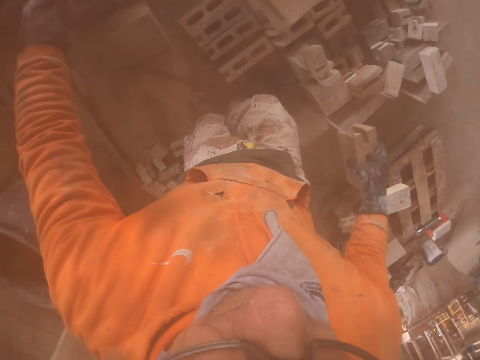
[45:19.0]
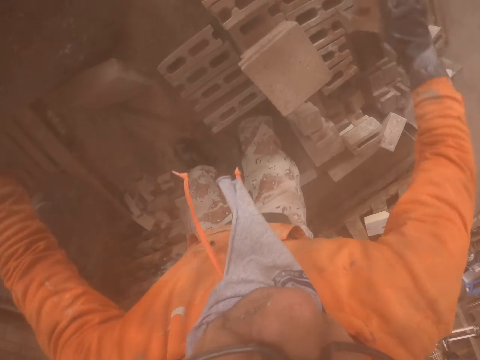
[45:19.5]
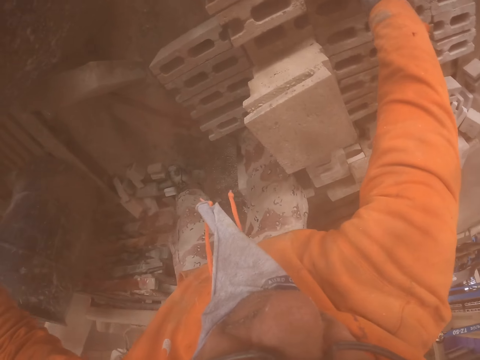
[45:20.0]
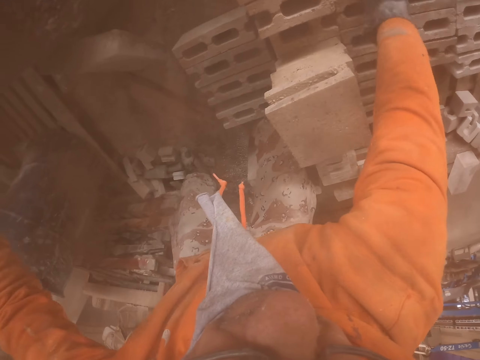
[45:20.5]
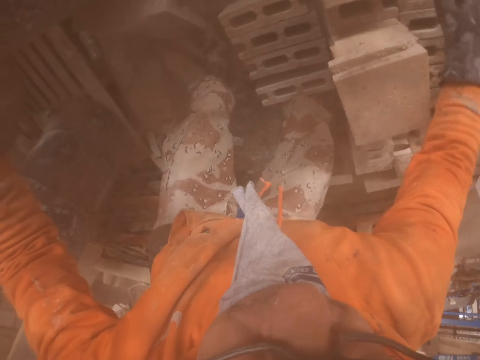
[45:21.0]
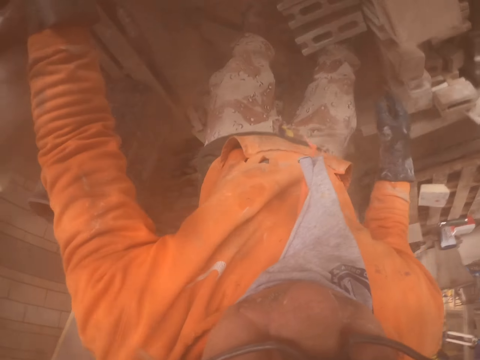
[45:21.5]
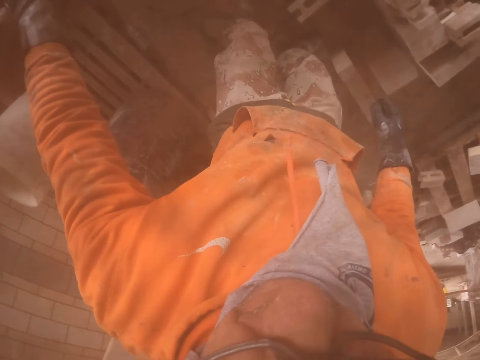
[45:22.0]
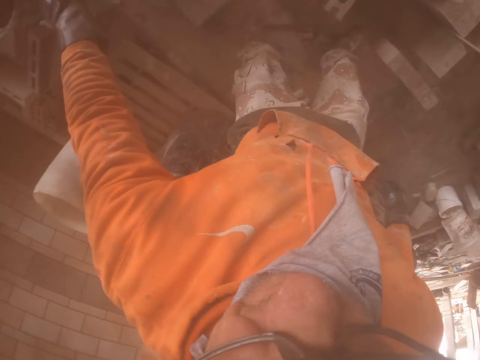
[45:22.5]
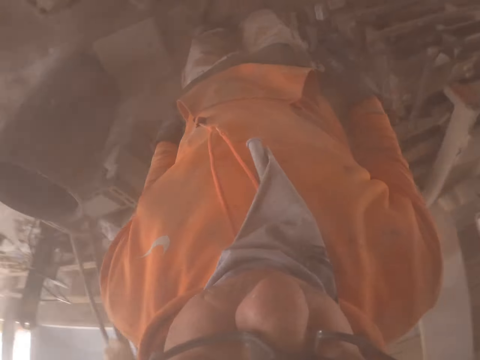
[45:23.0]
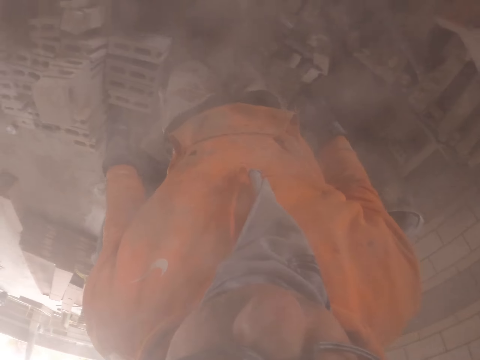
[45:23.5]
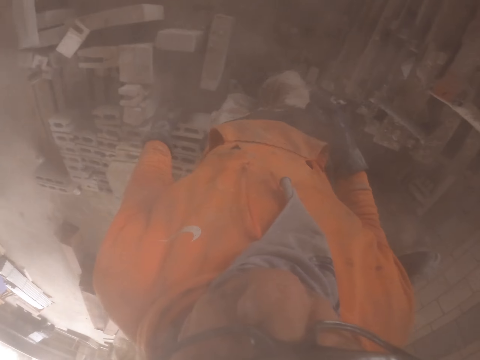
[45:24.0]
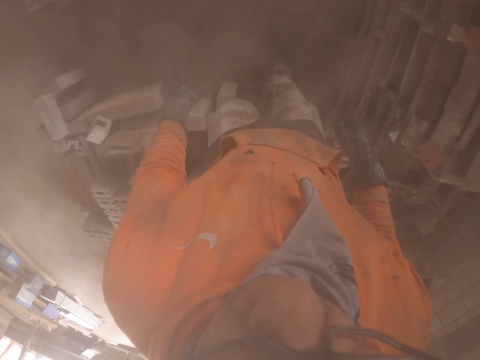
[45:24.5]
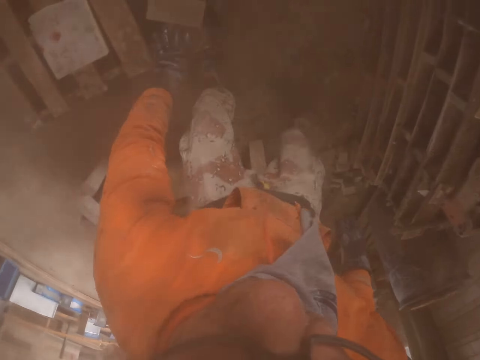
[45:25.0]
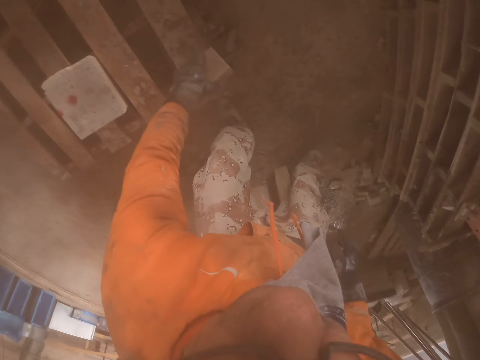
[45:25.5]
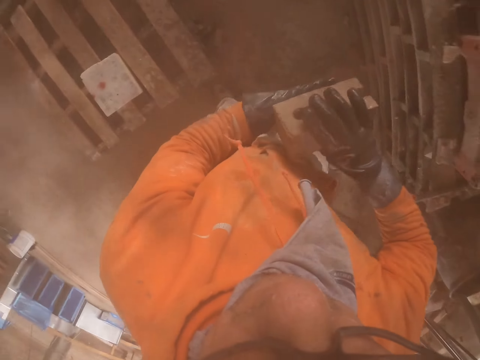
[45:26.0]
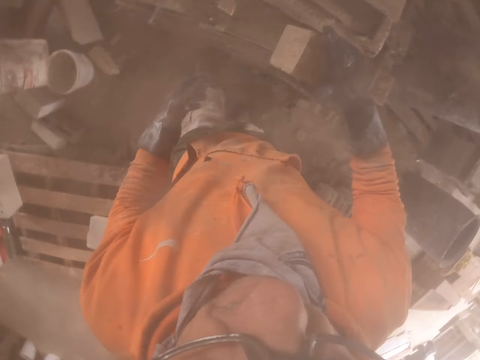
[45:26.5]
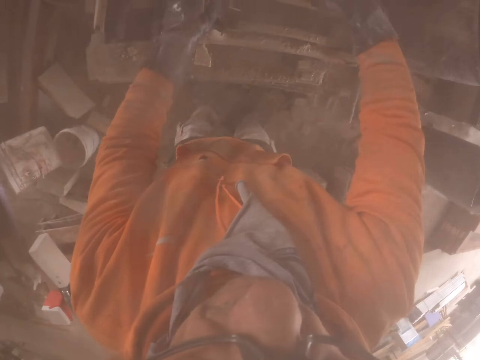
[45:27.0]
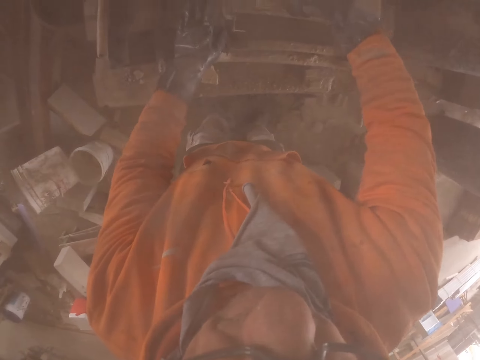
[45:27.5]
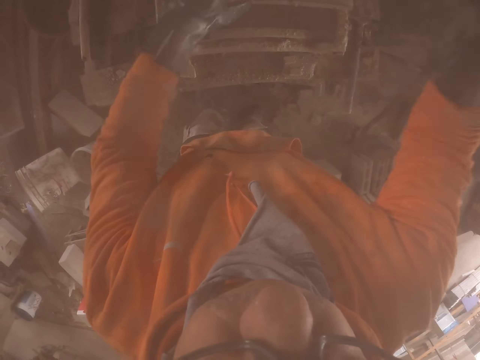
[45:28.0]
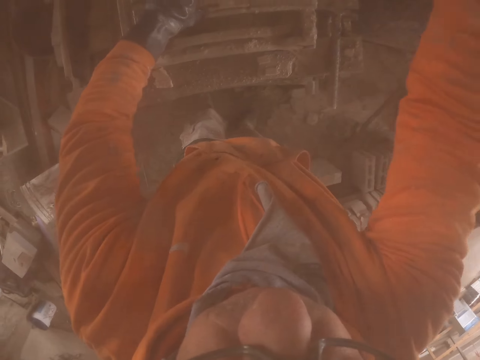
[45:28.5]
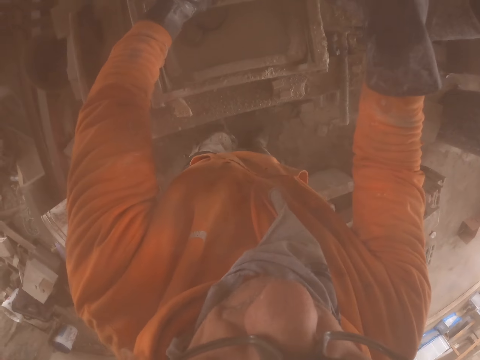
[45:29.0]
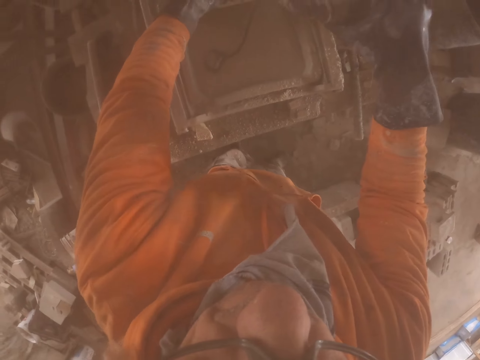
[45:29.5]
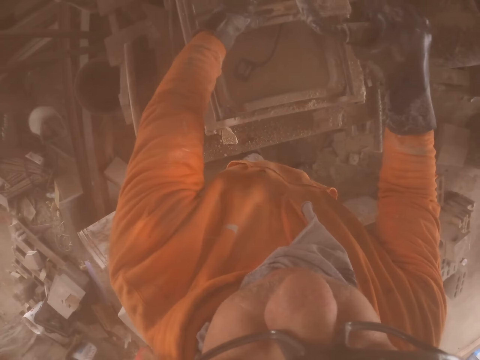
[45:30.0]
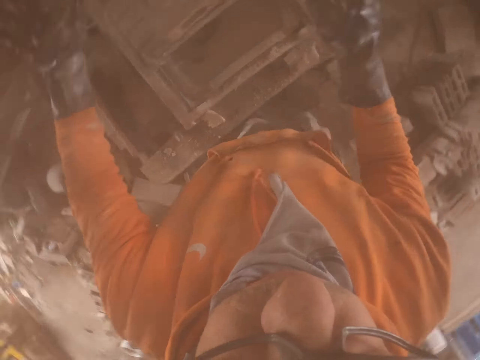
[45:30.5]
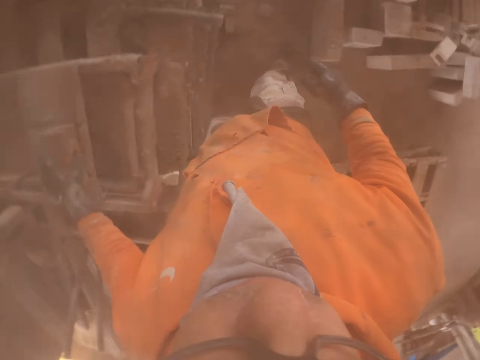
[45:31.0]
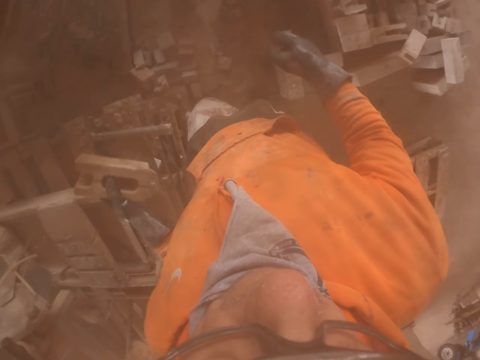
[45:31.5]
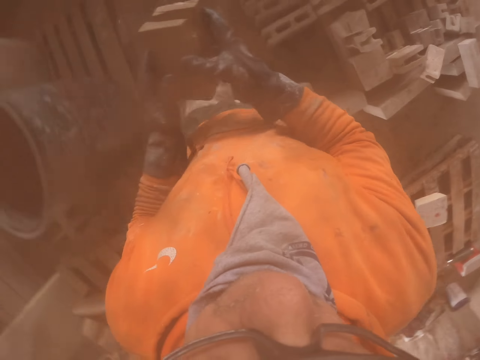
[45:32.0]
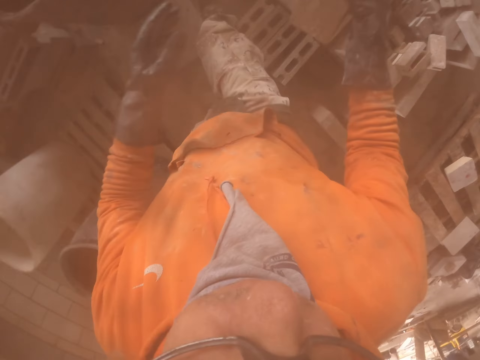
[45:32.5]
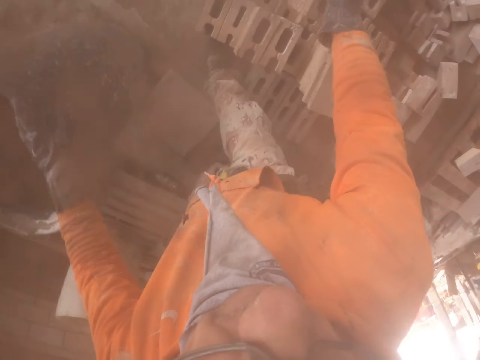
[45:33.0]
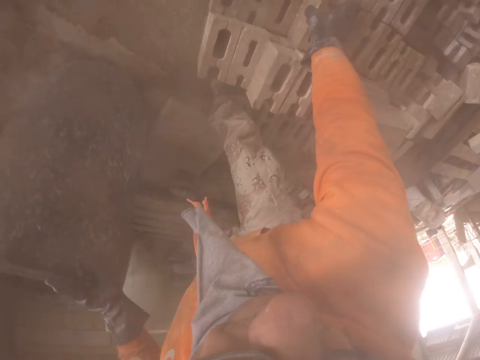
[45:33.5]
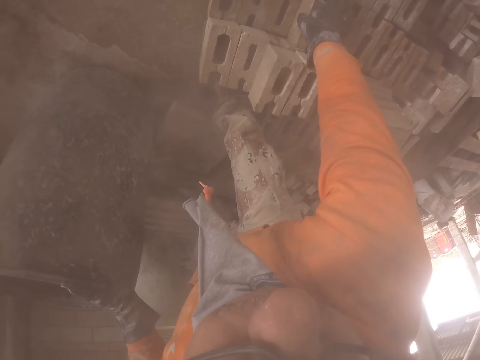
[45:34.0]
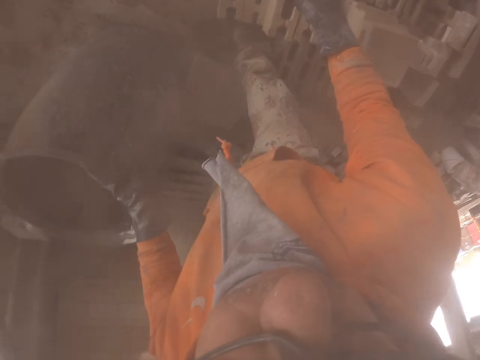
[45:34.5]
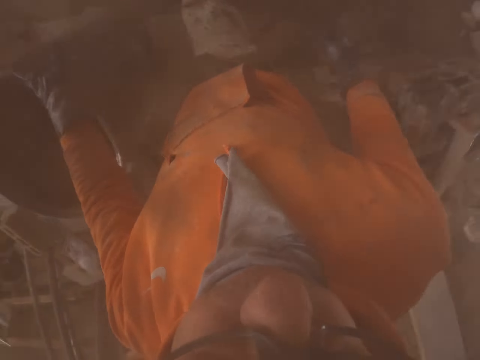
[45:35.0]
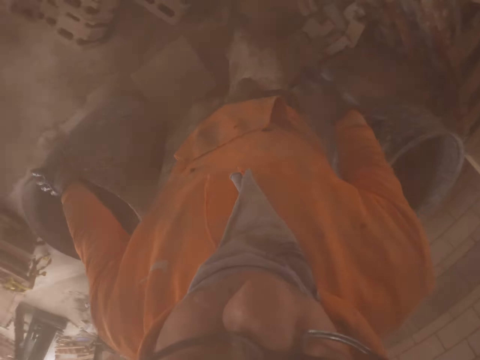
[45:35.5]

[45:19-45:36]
The camera wearer puts a brick aside. They look around. They pick the brick. They put the brick in the brick cutting machine. They make a brick, pick the brick, and put the bricks aside.

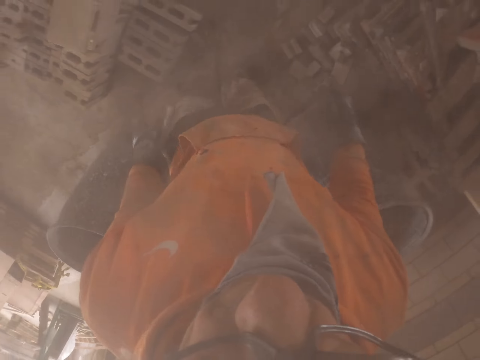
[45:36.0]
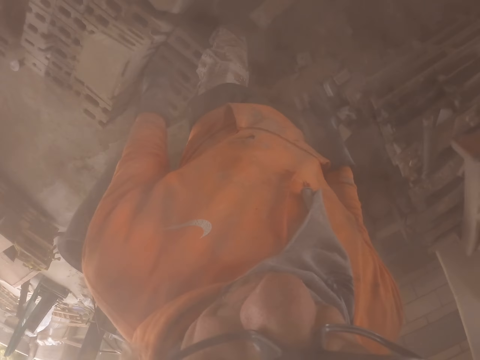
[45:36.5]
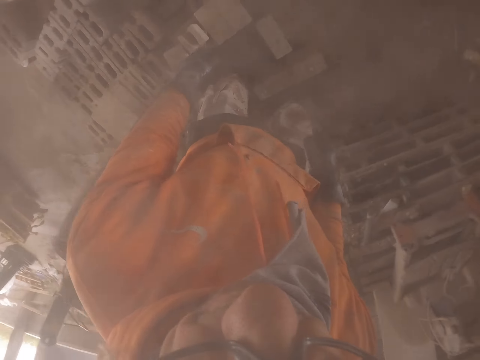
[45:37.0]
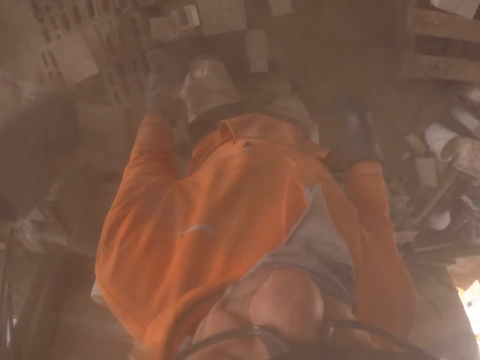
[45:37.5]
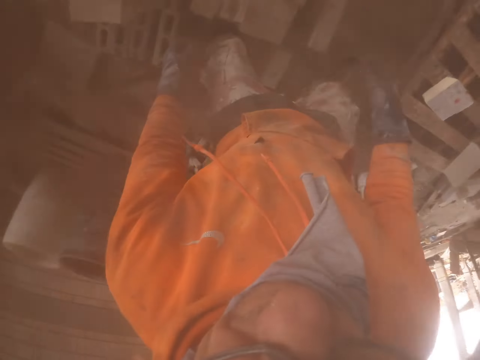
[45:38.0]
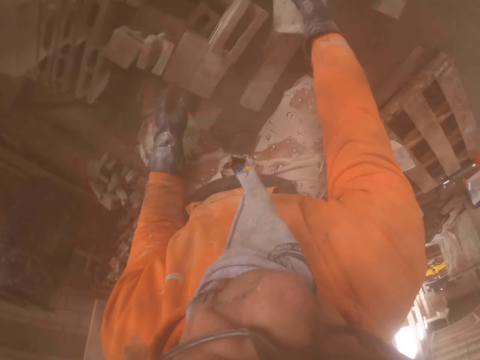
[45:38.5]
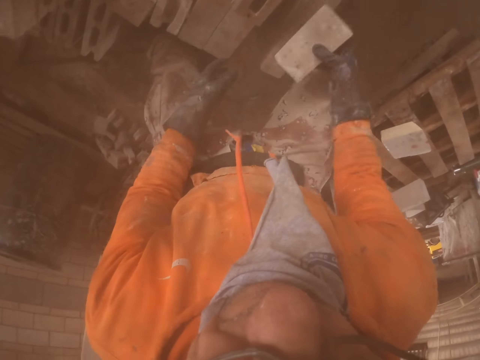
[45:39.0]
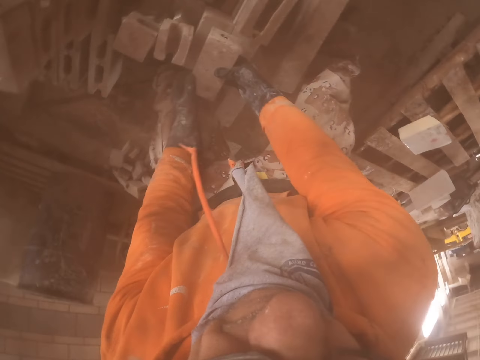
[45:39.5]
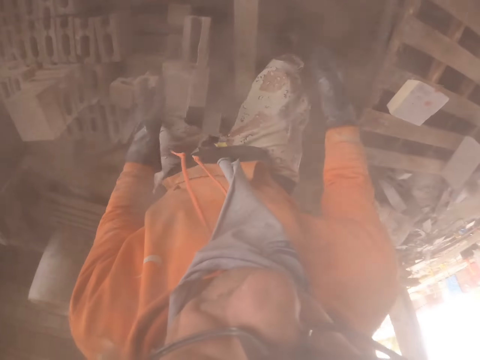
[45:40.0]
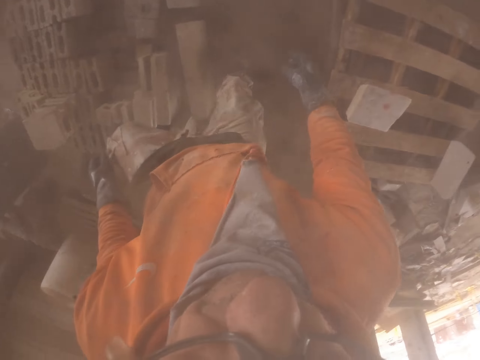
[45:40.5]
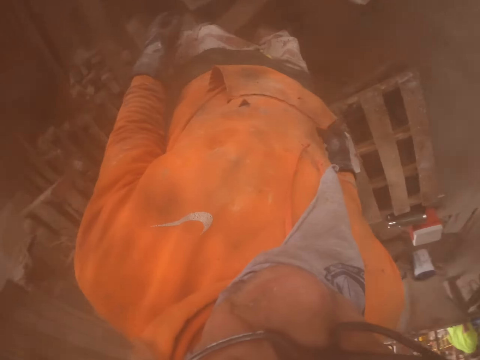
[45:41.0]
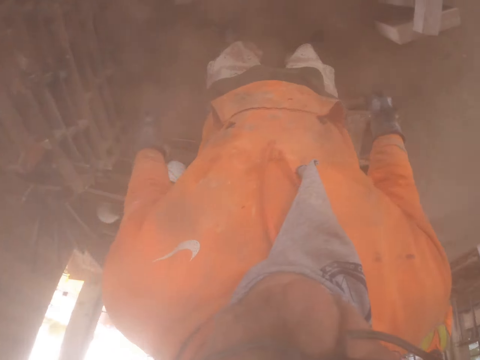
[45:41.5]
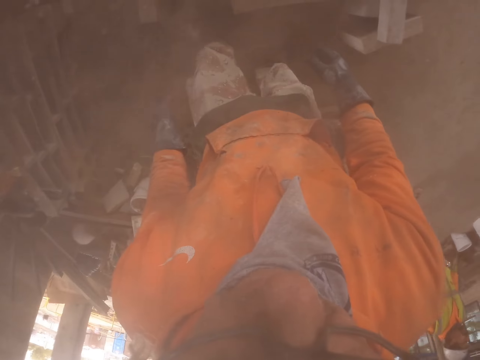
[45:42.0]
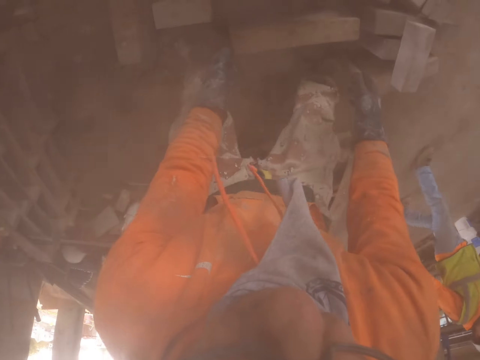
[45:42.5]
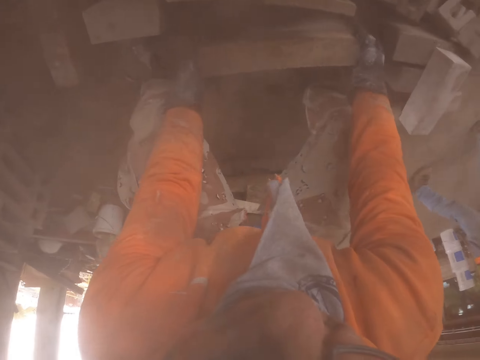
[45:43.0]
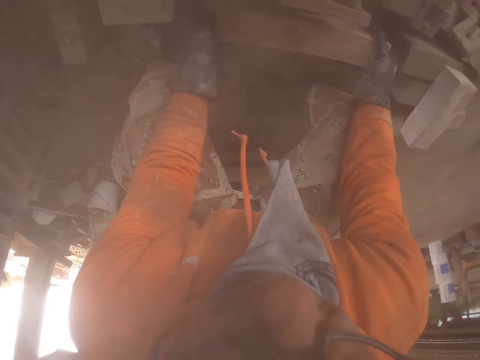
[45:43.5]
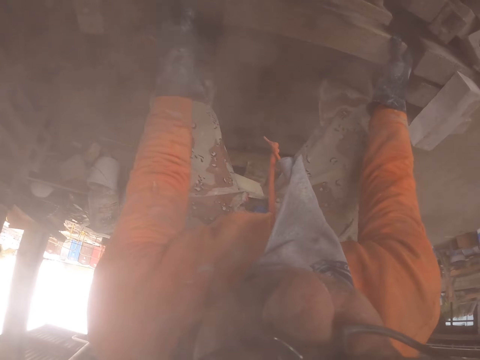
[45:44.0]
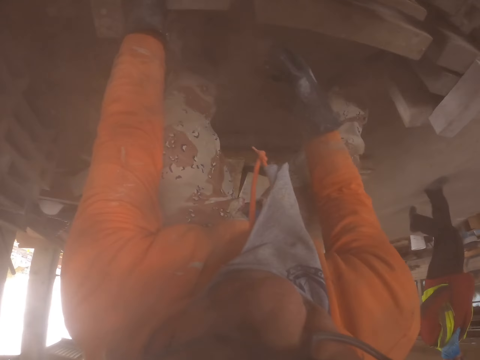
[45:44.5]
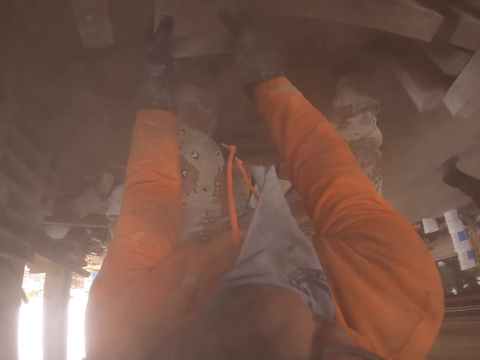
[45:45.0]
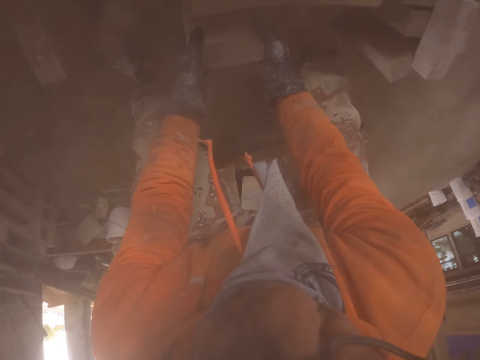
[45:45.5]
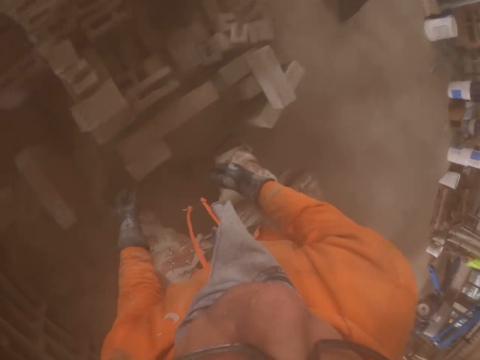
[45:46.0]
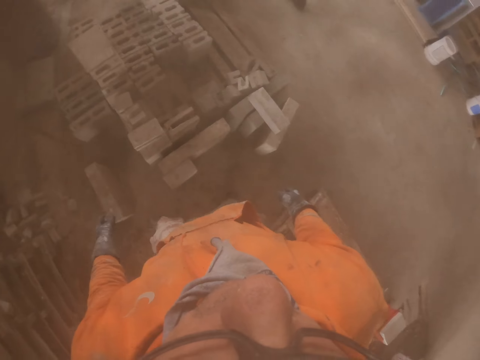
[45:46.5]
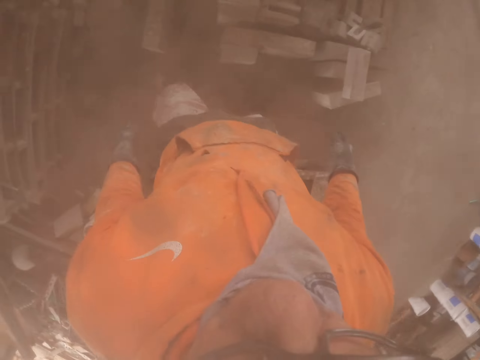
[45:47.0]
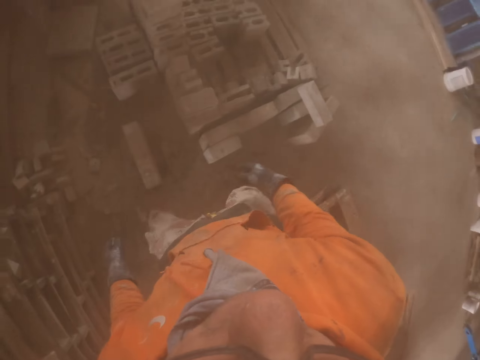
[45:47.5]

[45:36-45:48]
The camera wearer walks around. They pick the brick. They put the bricks aside. They arrange the bricks.
